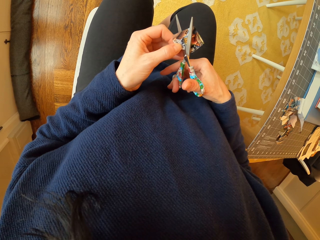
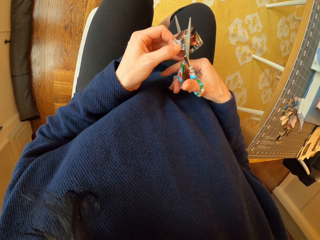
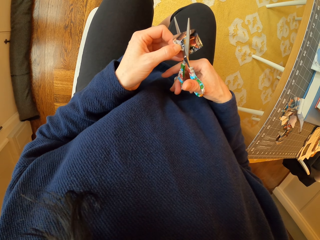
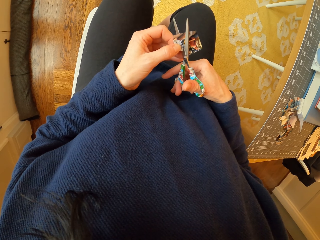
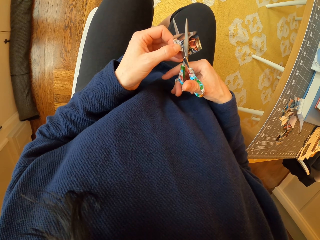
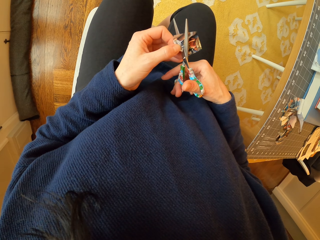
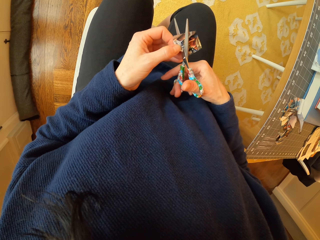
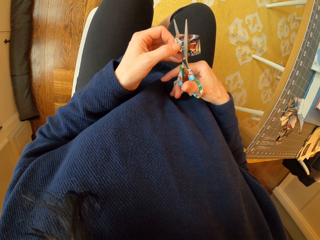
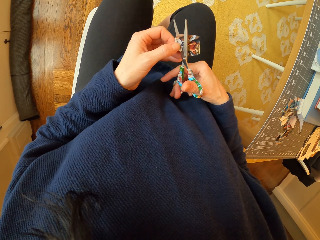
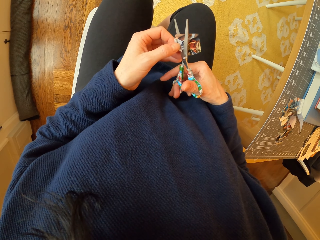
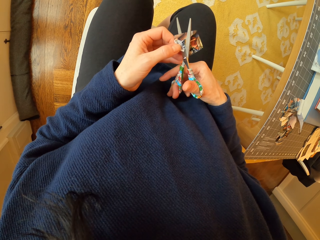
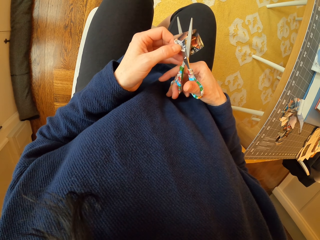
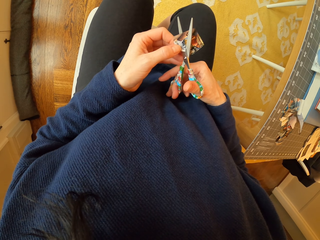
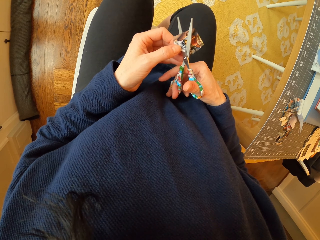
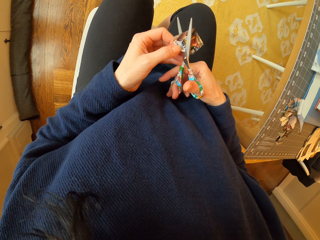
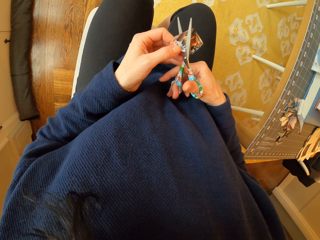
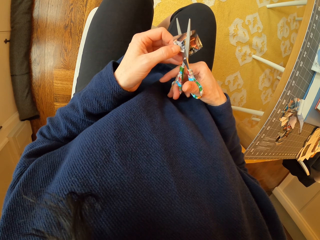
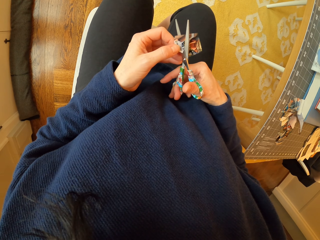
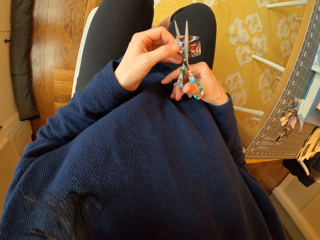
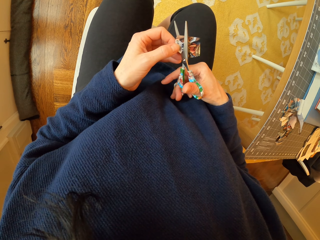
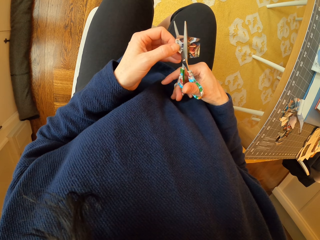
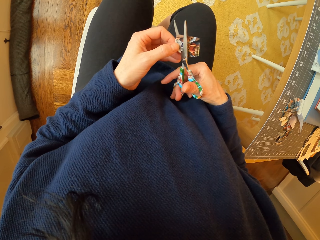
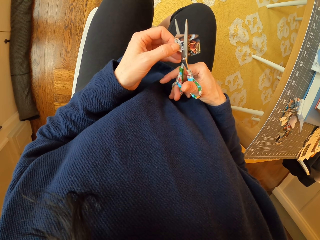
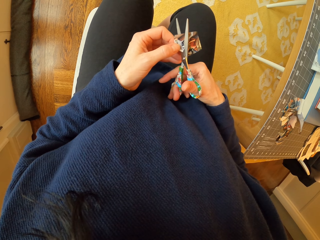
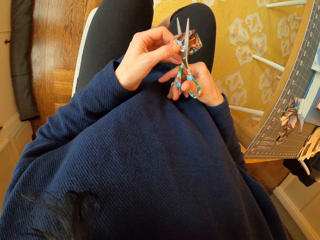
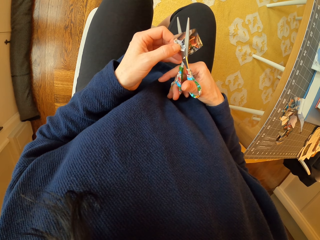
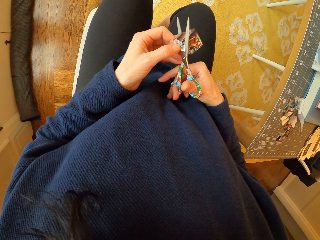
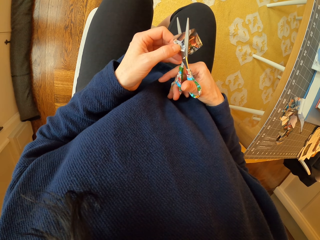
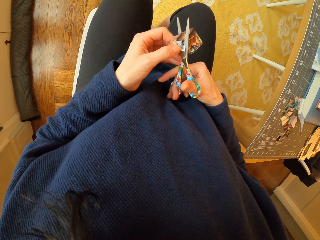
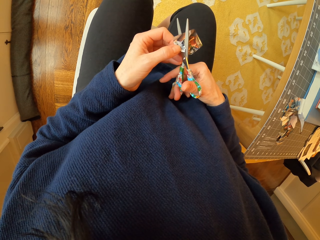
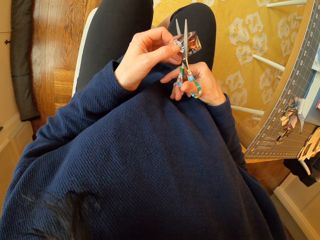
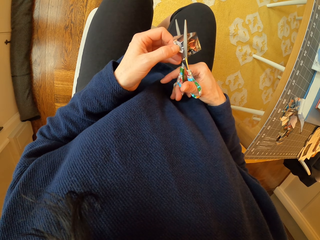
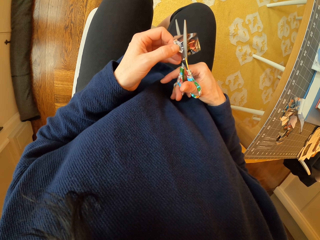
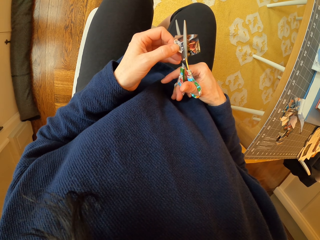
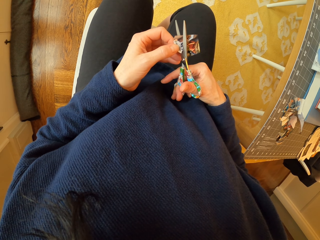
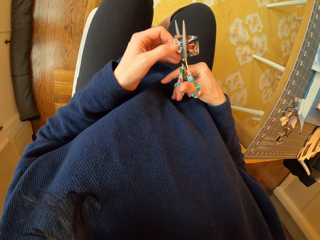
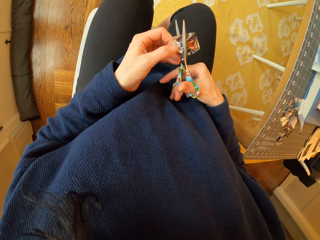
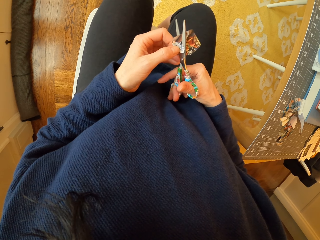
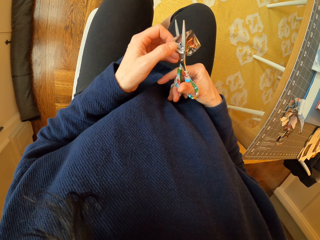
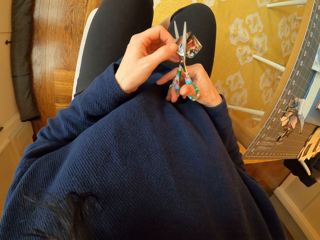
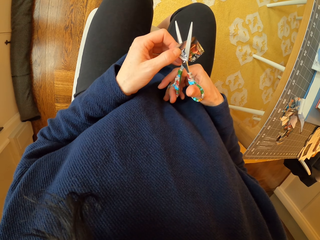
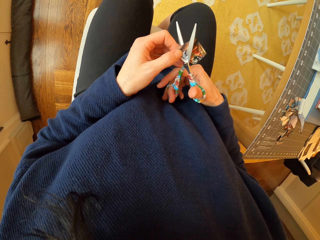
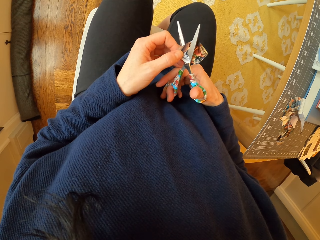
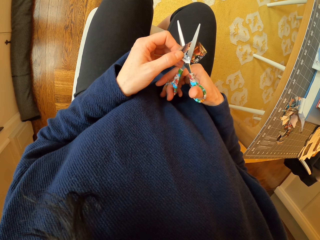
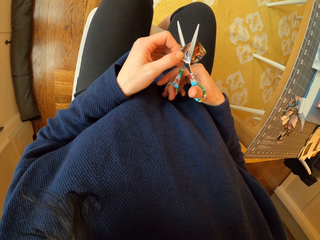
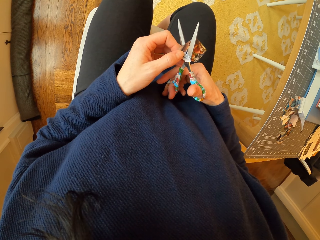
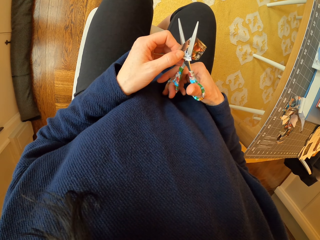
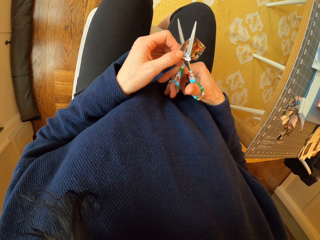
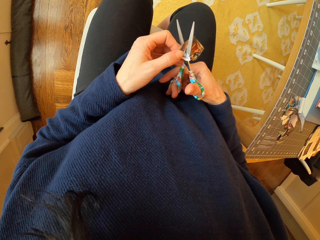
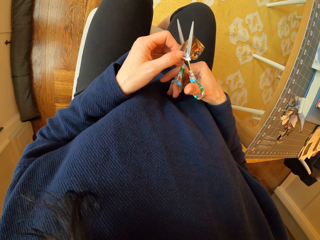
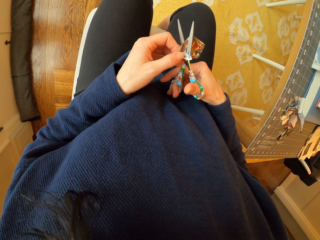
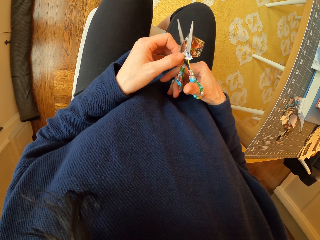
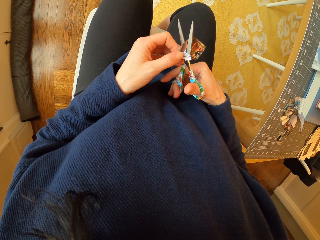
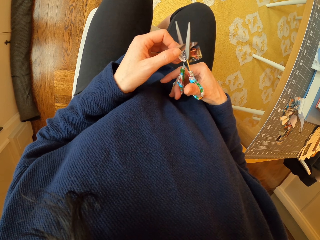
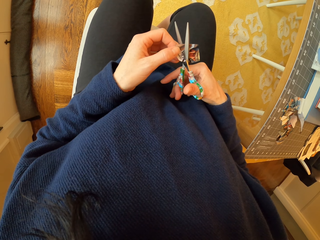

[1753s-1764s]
The camera wearer cuts the piece of paper with the scissor. They move the scissor. They cut the piece of paper with the scissor.

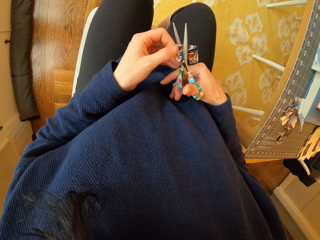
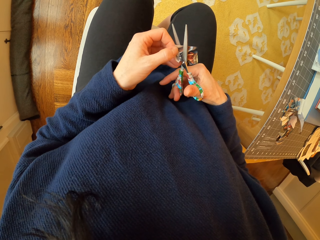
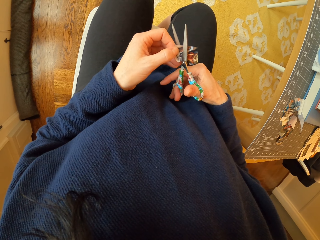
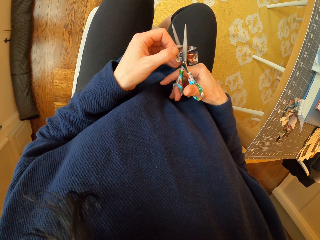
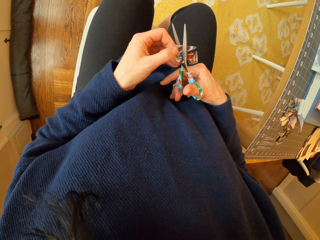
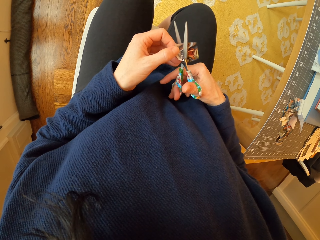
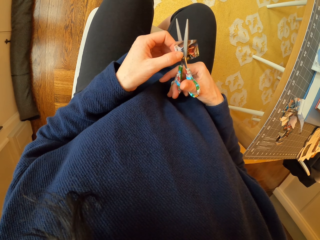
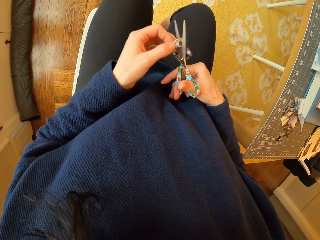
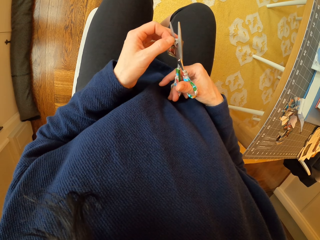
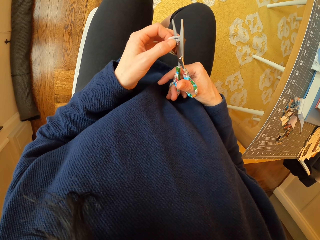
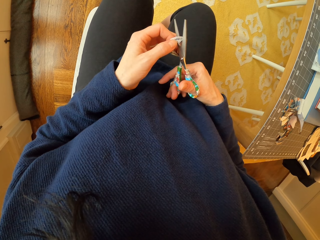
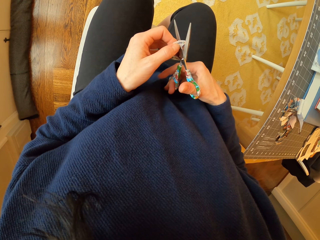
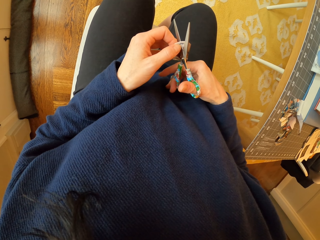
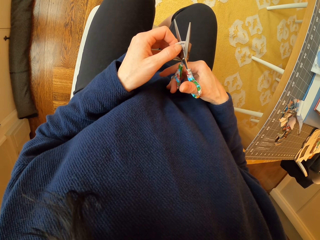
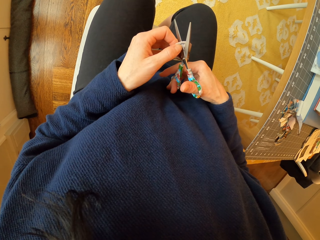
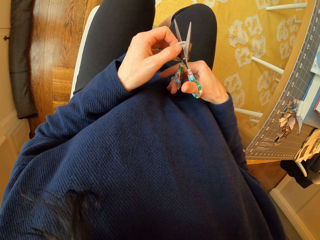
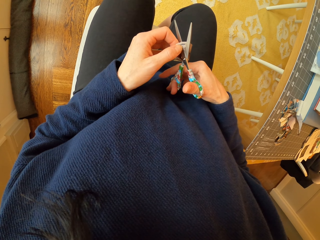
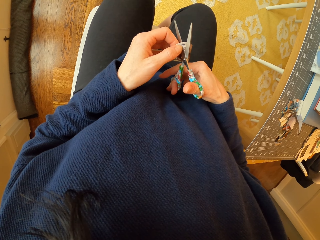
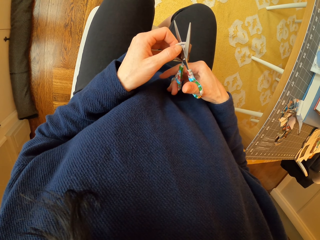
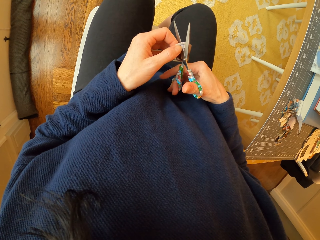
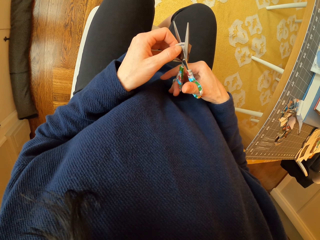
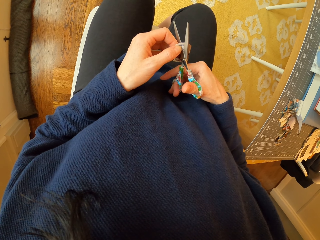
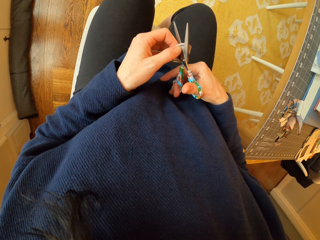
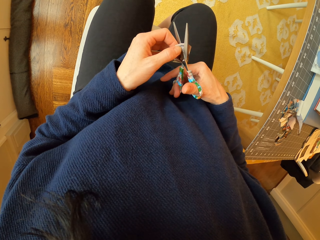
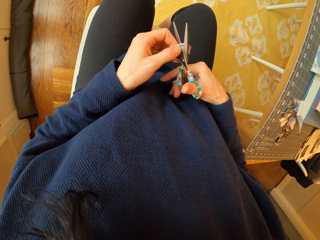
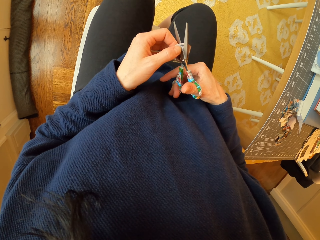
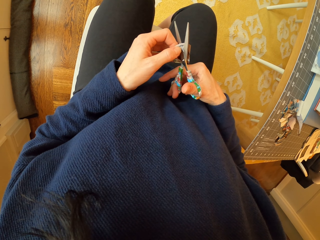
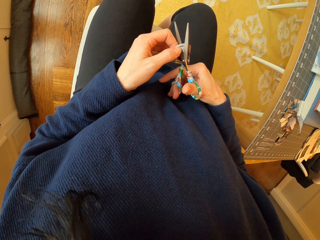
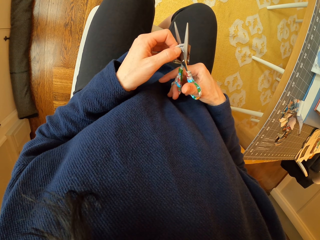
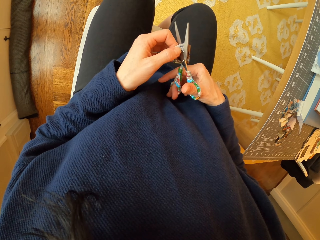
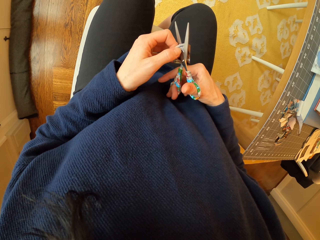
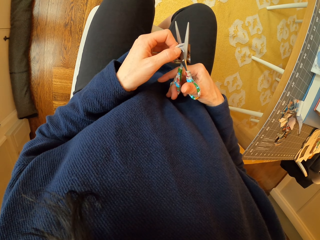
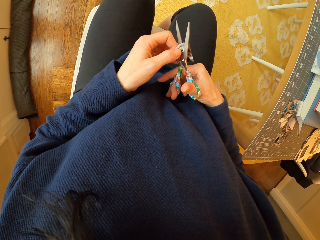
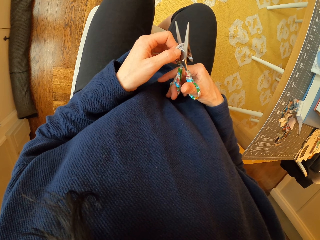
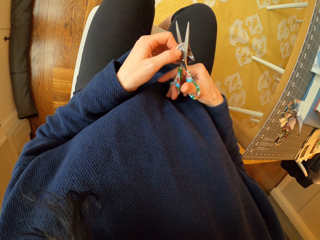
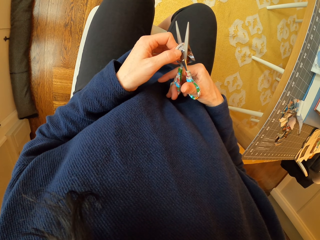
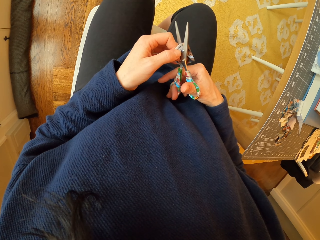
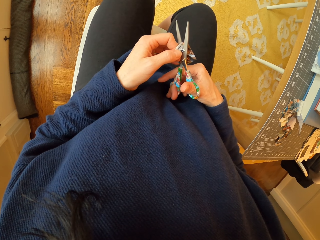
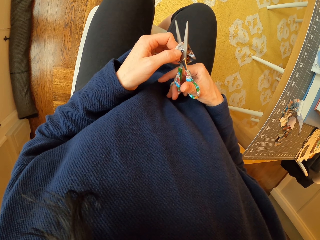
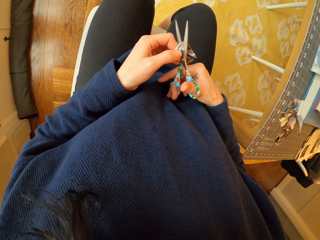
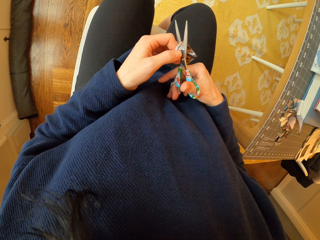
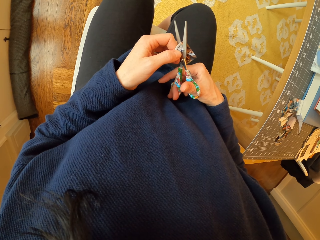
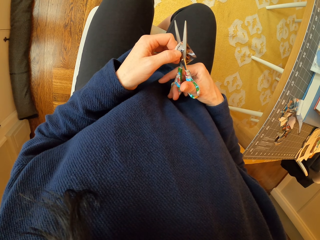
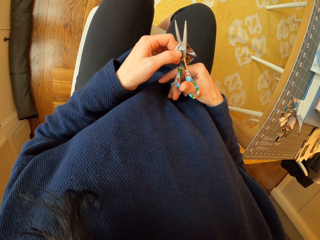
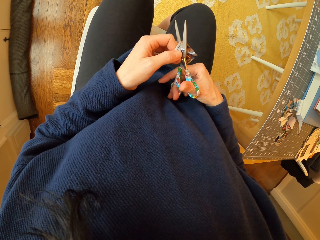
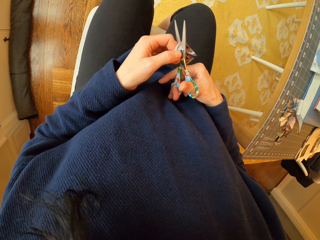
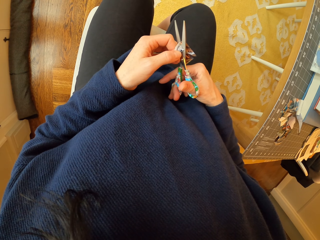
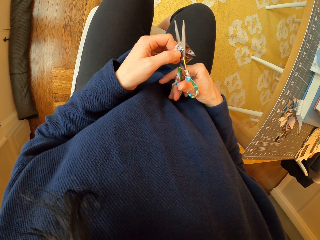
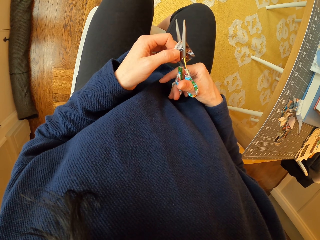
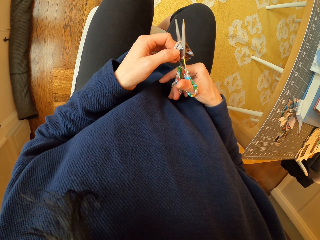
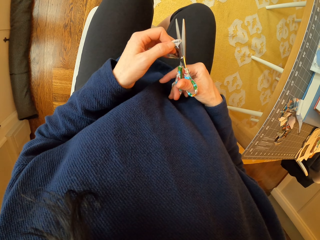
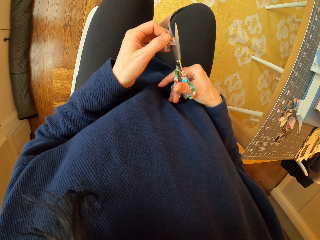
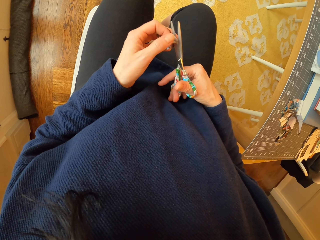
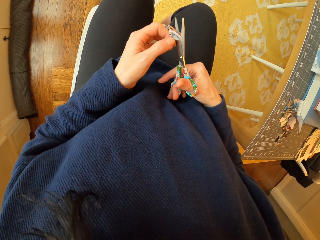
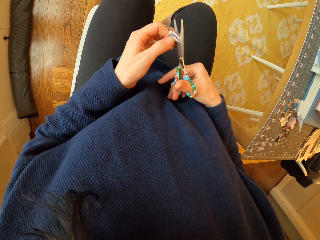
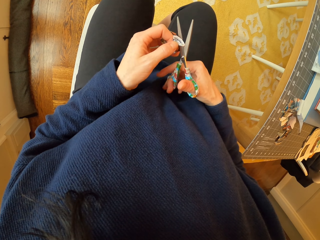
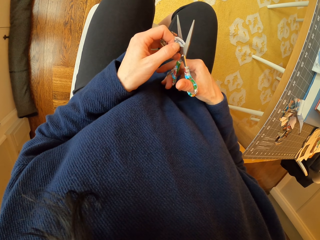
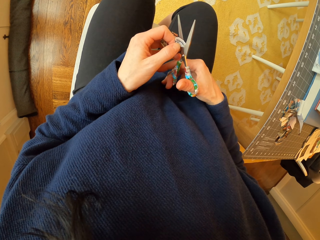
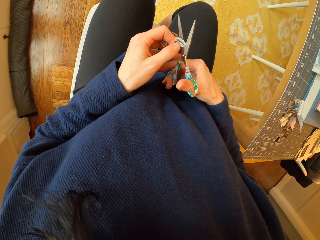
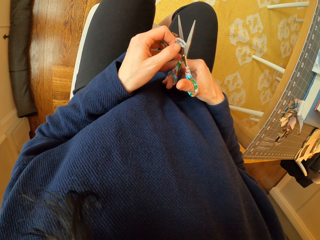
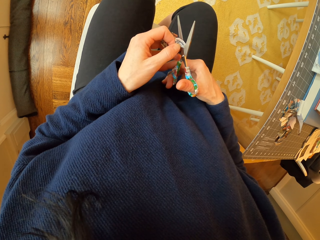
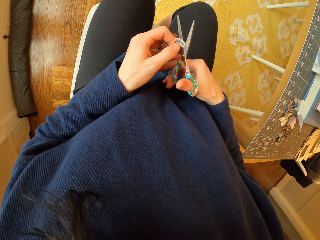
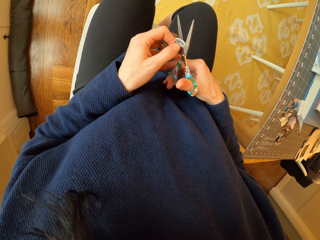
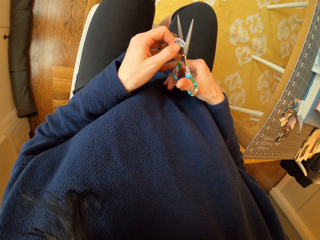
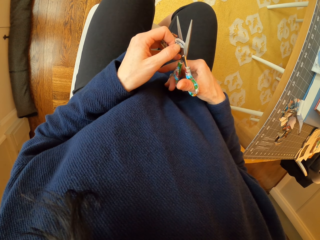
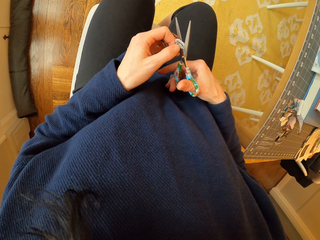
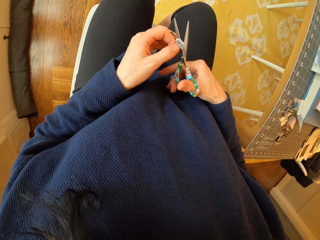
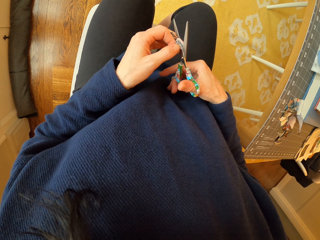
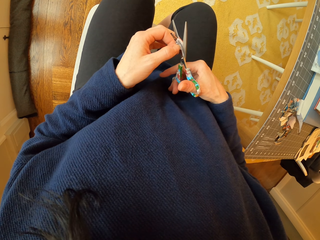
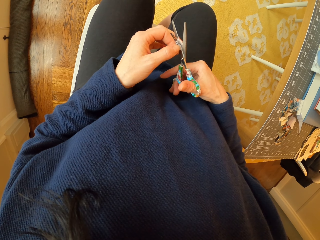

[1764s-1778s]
The camera wearer adjusts the piece of paper. They cut the piece of paper with the scissor. They adjust the piece of paper. They cut the piece of paper with the scissor.
